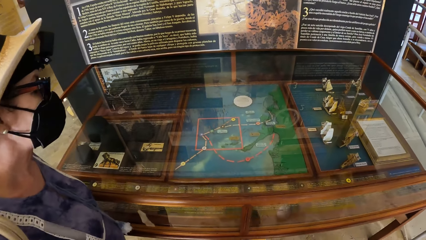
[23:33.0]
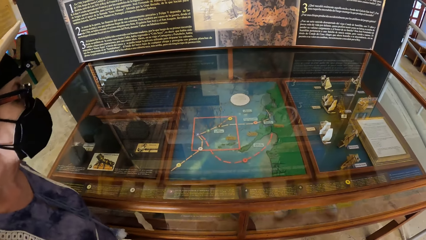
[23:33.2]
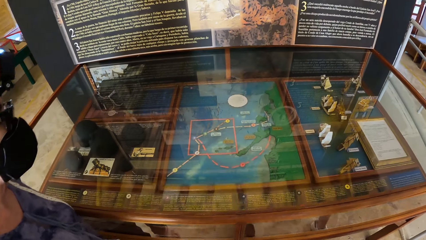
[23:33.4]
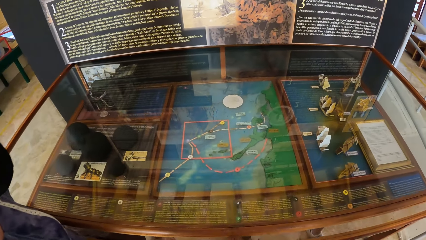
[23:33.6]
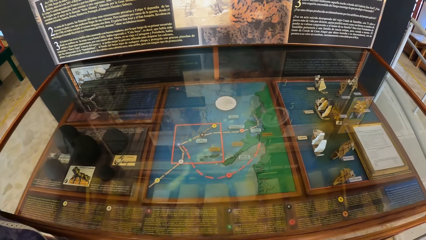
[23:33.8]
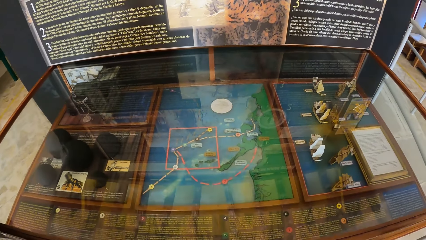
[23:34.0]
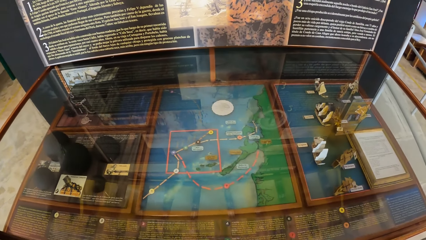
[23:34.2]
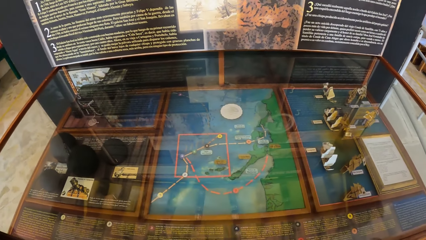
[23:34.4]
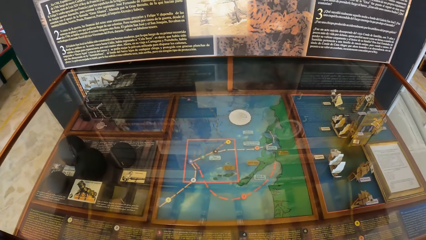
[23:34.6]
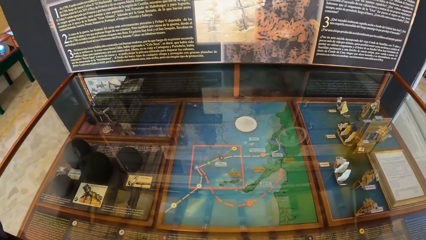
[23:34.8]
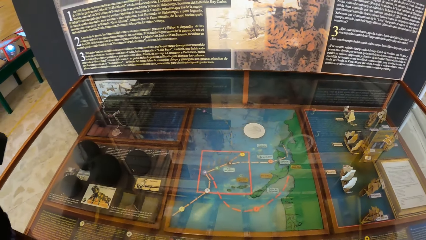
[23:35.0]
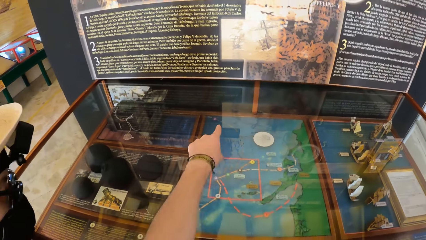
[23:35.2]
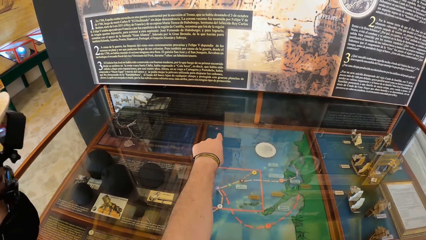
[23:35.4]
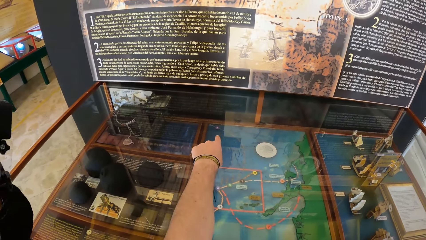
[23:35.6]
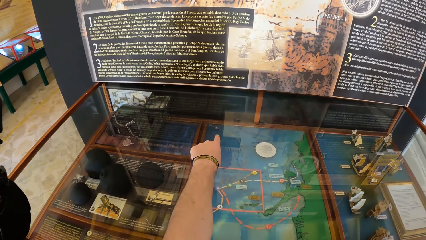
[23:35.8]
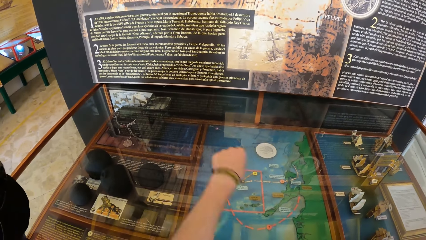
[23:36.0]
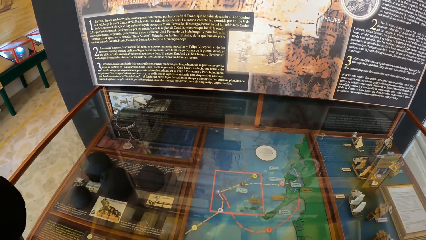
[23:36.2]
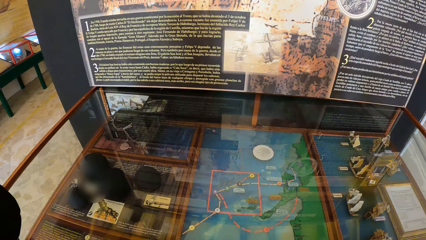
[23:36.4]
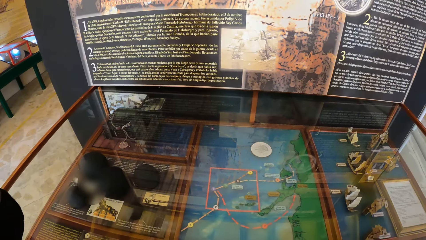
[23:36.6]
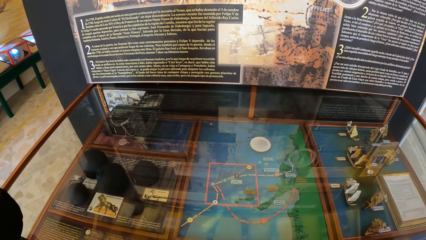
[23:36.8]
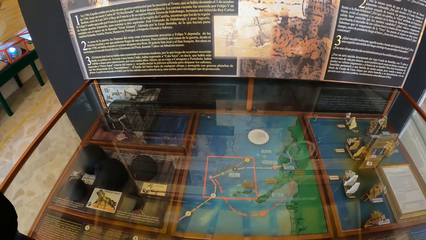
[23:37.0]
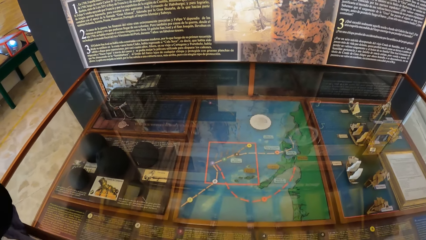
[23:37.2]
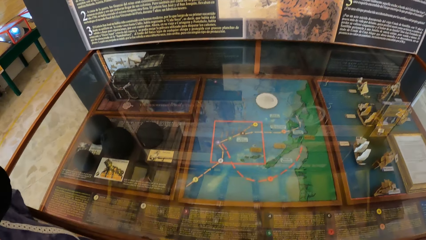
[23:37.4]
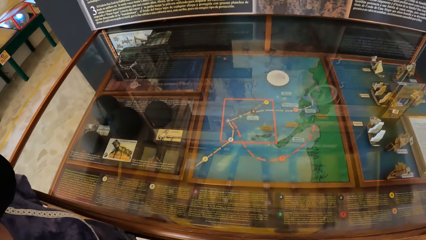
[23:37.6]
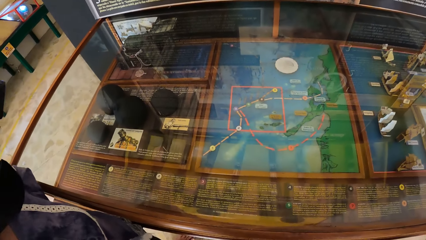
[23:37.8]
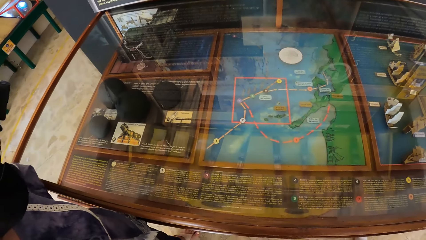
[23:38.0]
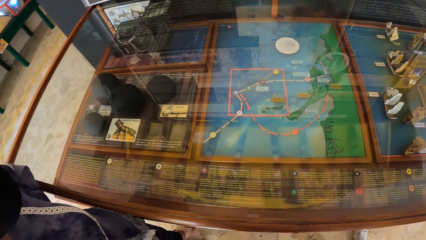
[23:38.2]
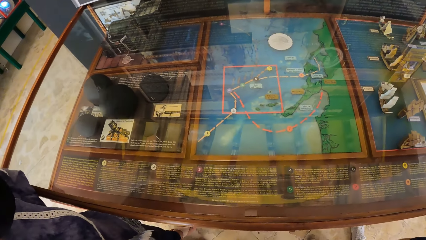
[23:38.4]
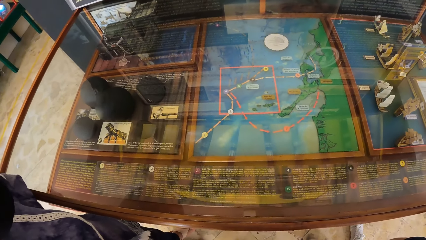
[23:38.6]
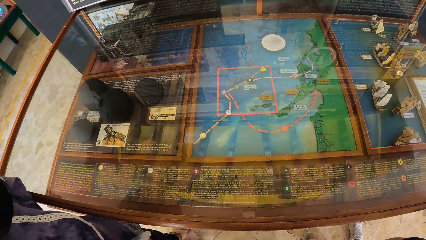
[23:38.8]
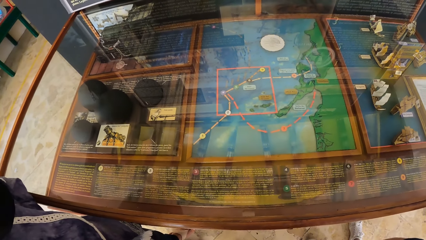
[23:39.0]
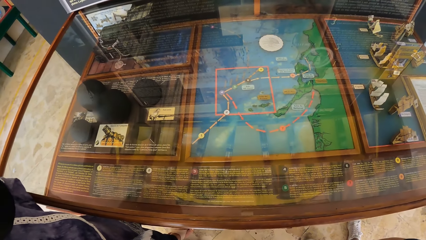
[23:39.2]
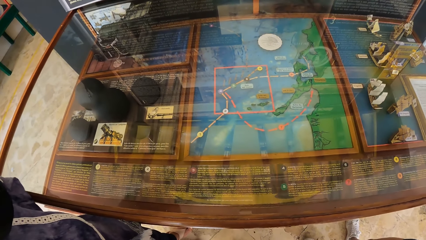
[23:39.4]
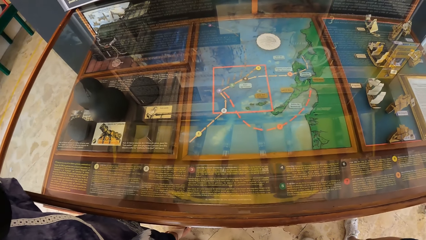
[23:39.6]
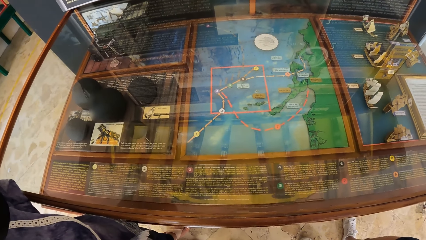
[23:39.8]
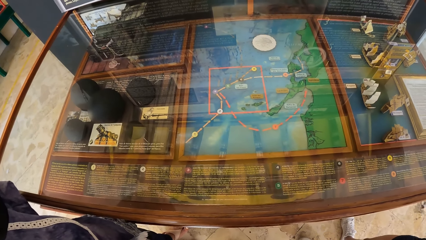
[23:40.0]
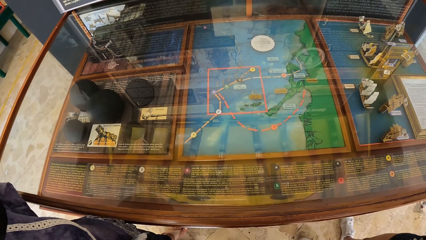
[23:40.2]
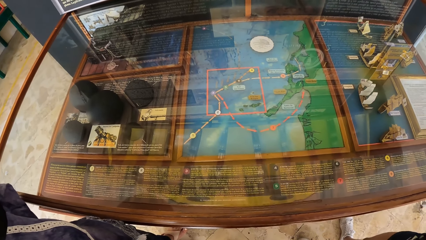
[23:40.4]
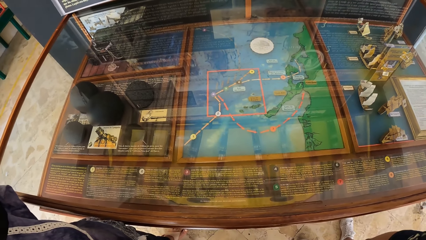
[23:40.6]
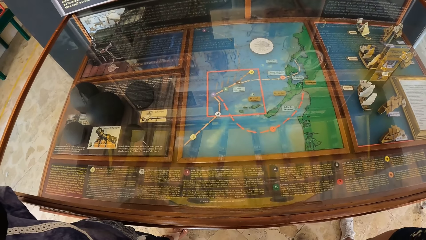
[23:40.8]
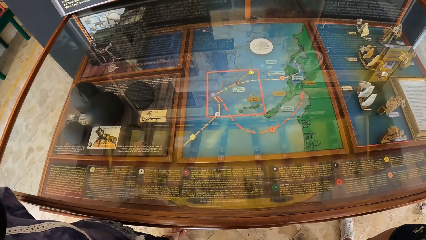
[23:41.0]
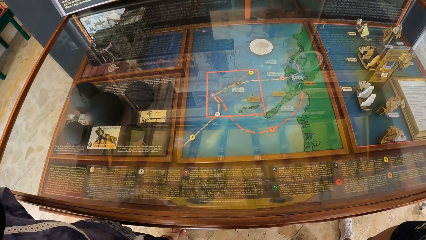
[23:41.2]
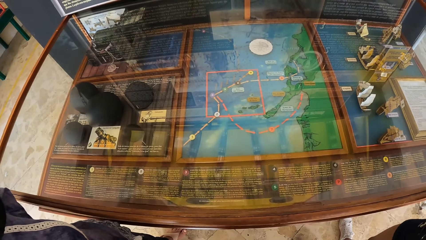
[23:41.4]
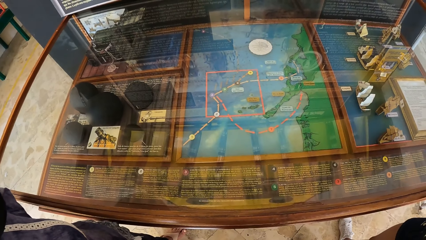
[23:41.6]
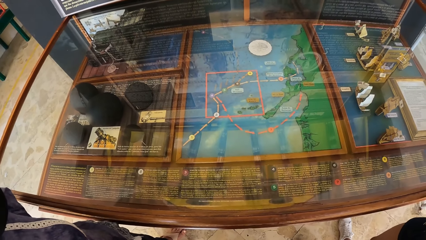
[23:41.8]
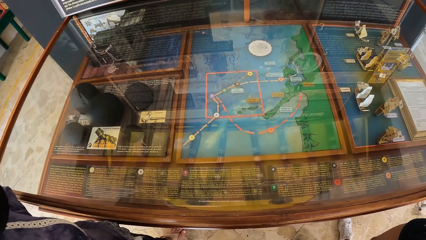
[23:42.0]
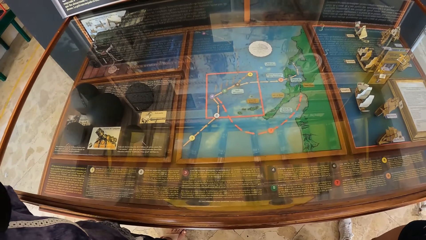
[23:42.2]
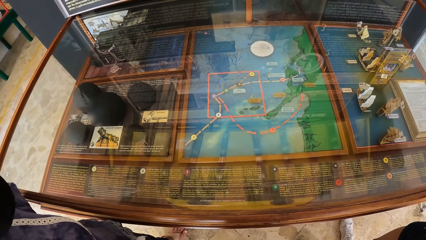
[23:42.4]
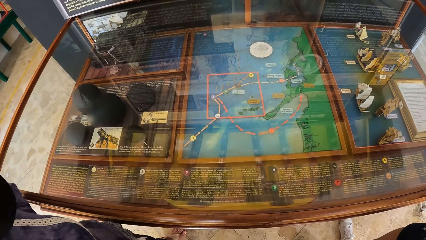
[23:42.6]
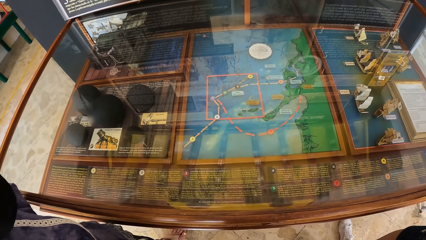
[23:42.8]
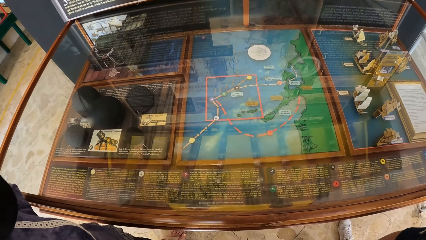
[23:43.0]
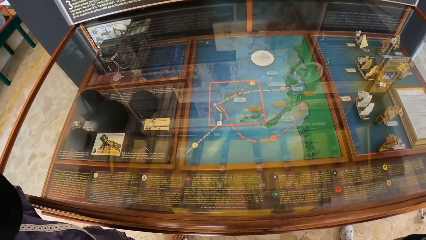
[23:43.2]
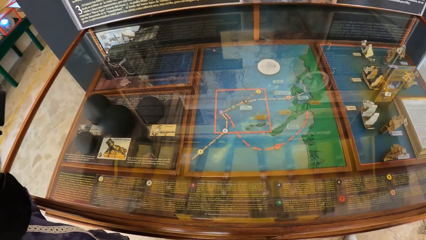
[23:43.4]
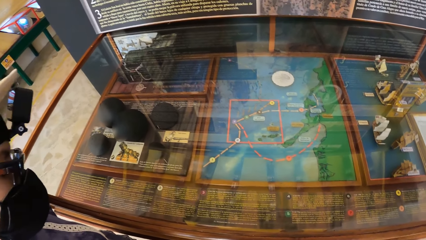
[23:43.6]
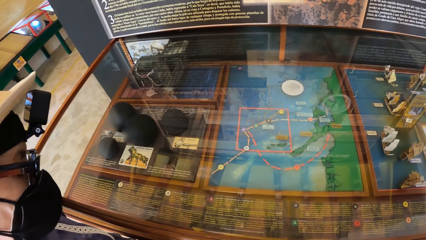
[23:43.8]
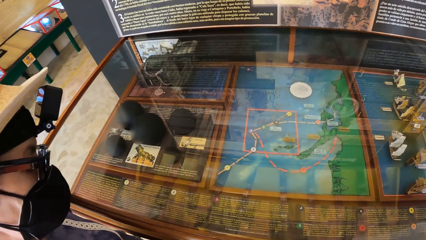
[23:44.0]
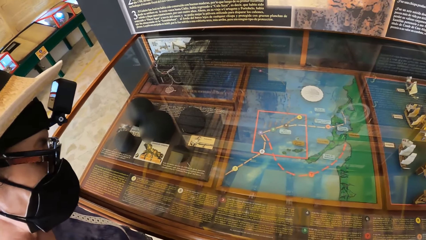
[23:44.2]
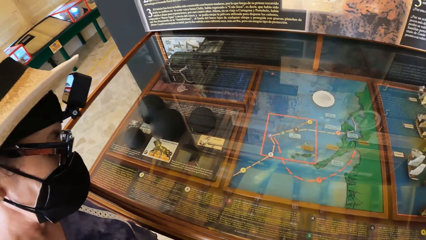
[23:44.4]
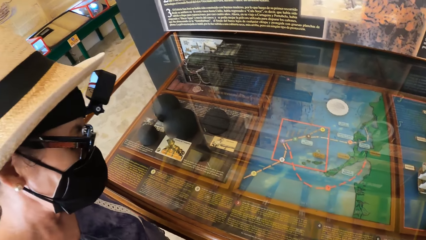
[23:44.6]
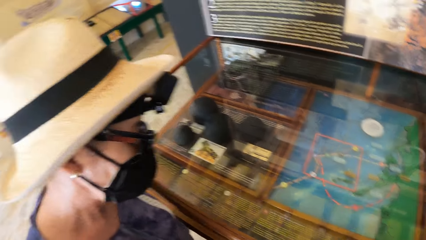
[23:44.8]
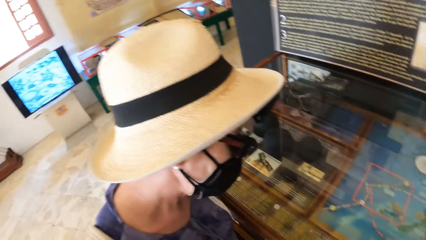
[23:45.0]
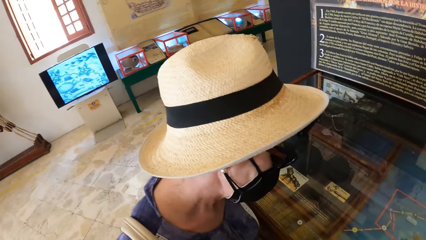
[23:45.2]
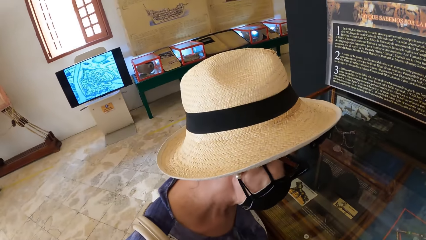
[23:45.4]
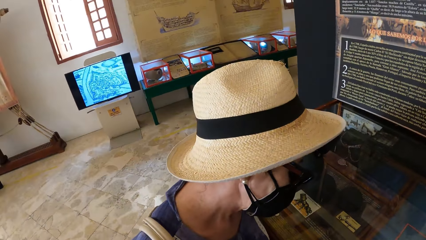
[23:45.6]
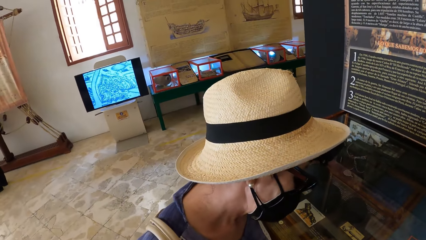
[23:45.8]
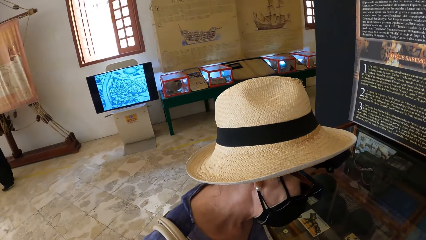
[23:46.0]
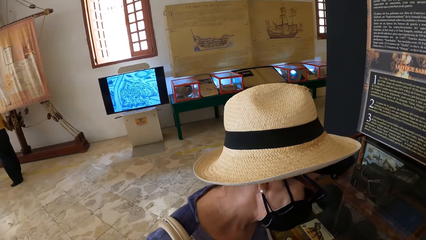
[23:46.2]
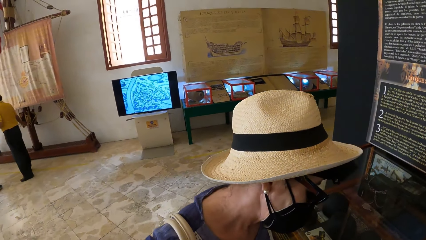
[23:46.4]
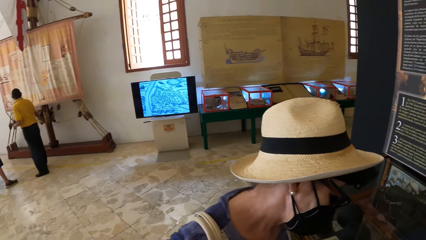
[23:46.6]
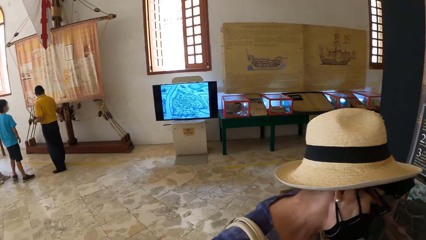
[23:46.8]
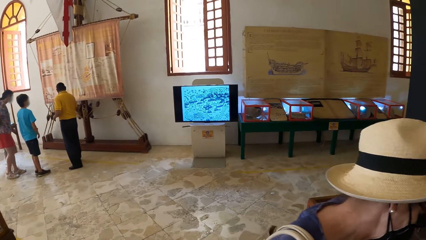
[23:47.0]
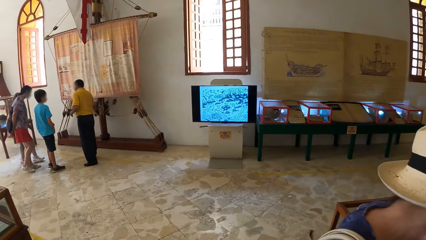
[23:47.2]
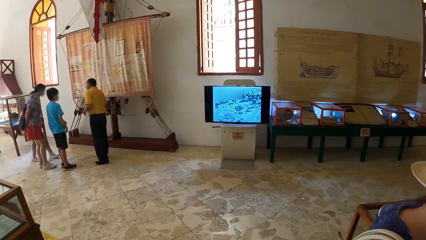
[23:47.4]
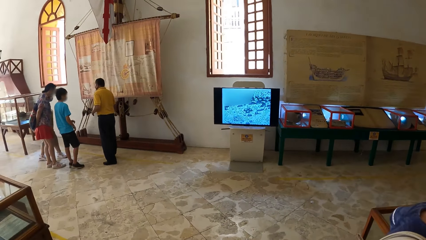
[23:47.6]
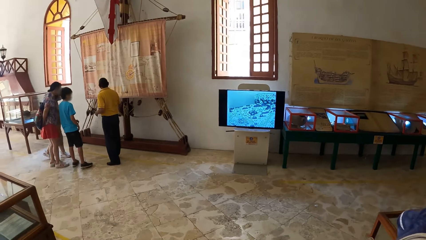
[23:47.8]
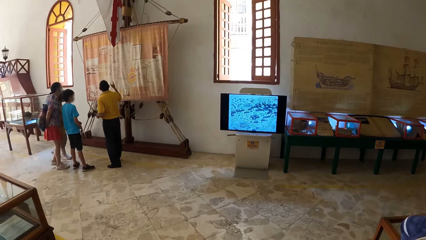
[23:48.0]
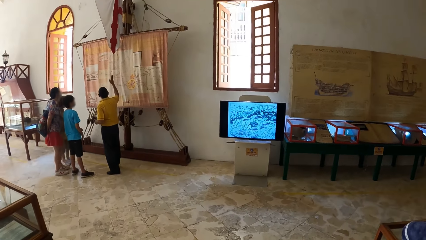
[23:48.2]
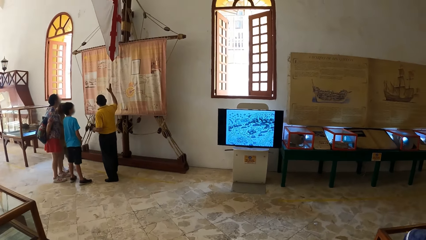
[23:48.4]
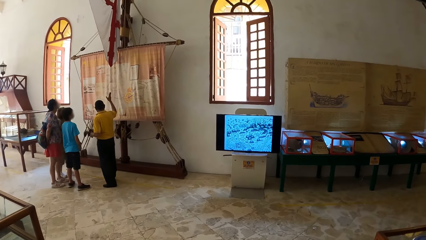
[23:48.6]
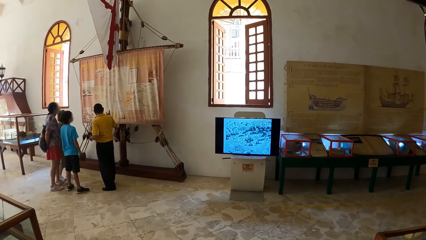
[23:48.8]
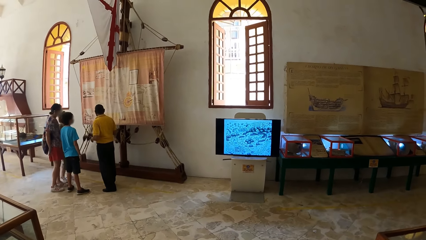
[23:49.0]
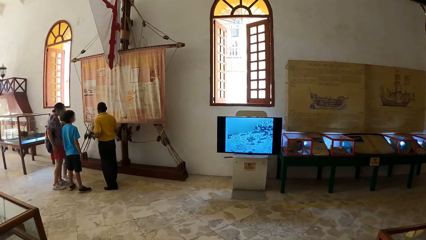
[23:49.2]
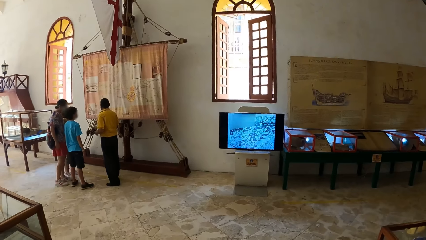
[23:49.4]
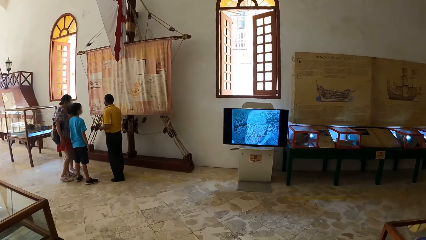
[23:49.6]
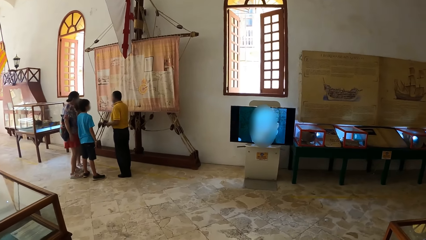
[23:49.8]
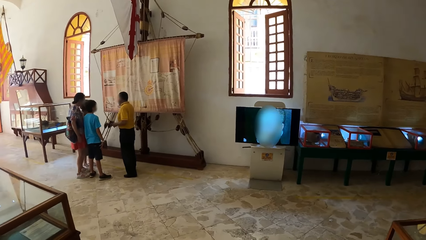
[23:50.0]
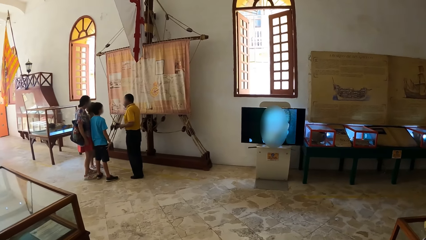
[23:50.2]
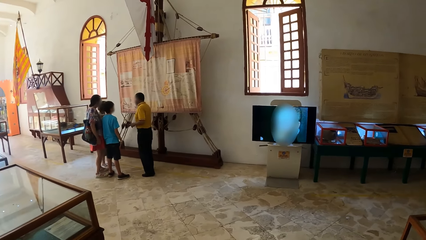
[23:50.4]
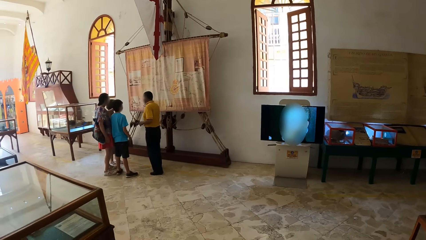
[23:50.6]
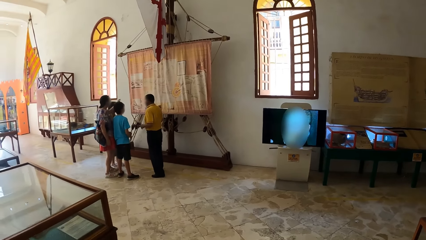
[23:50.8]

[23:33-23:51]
The camera wearer interacts with the woman. They move the hand. They stare at the display board. They look around the room.
